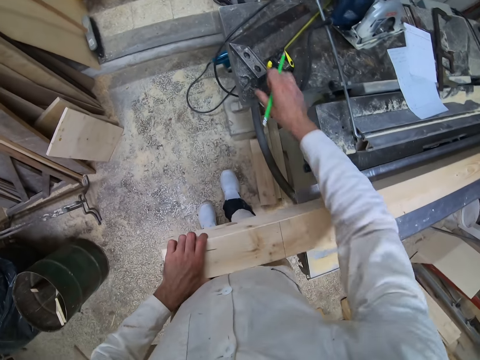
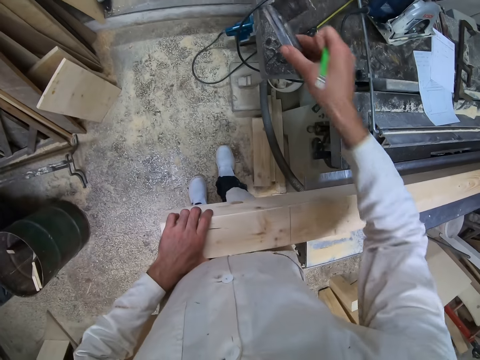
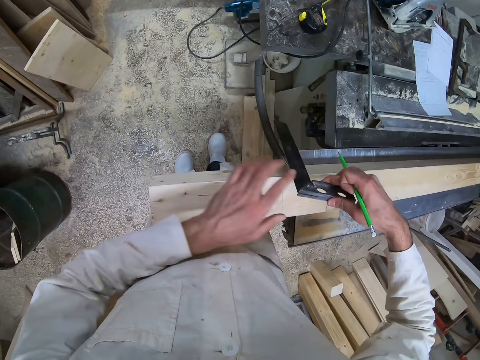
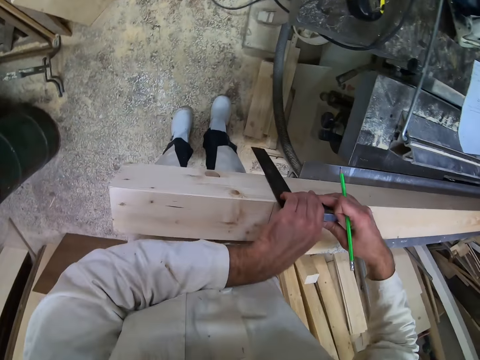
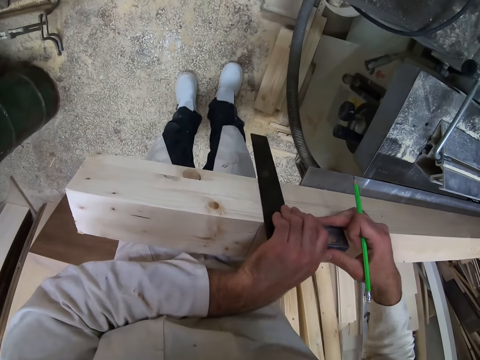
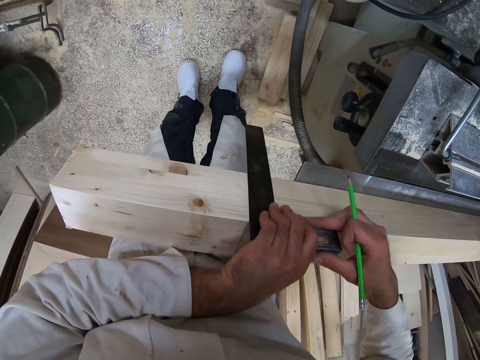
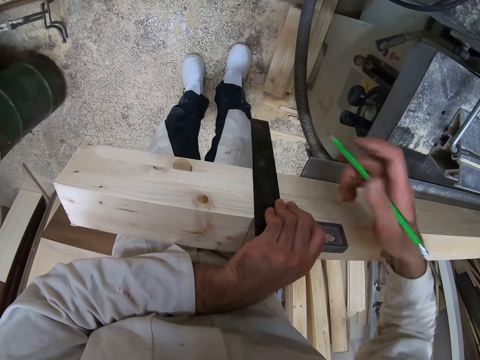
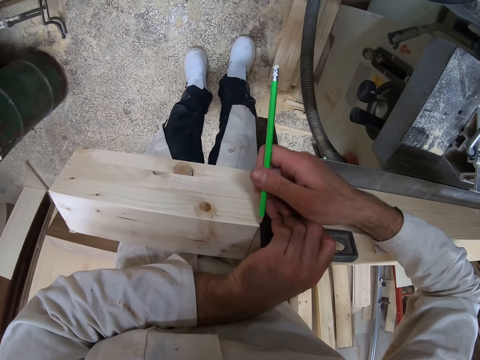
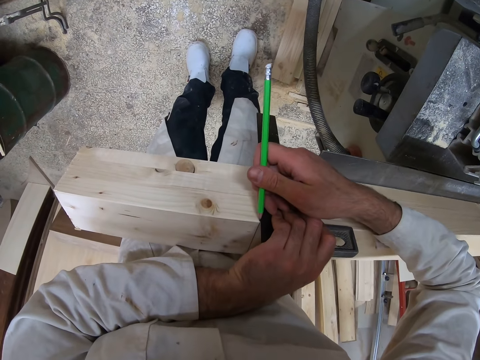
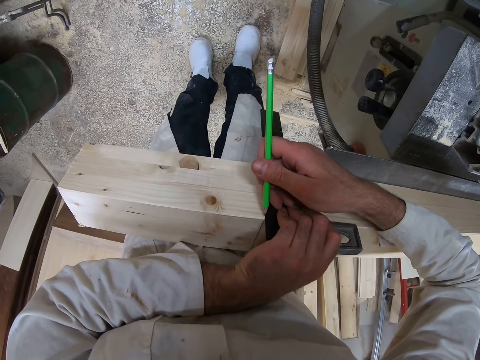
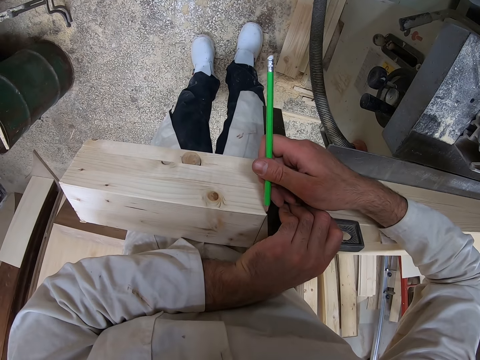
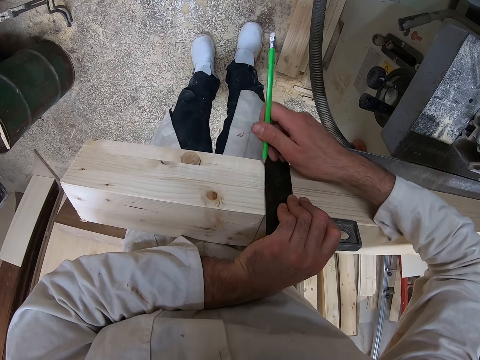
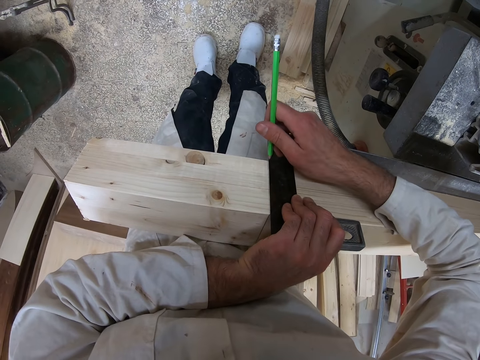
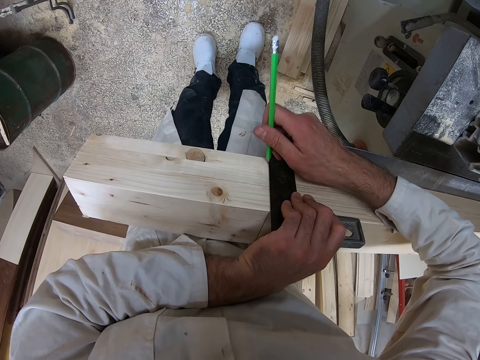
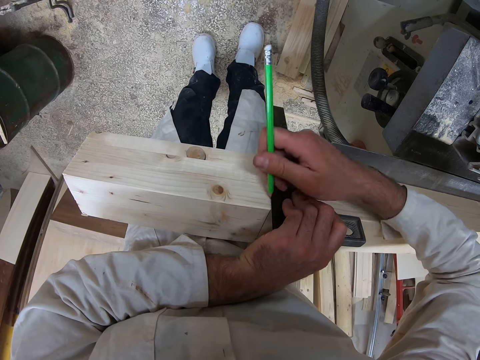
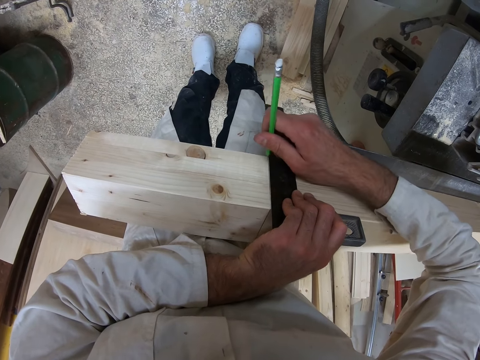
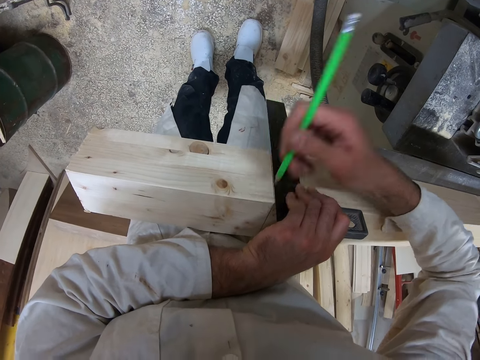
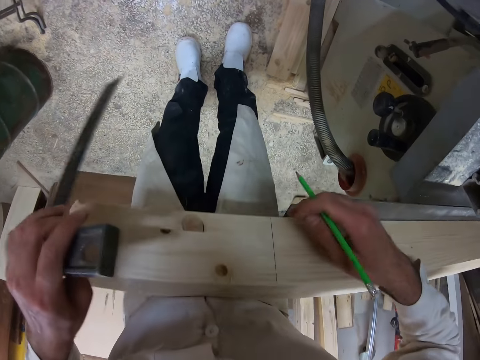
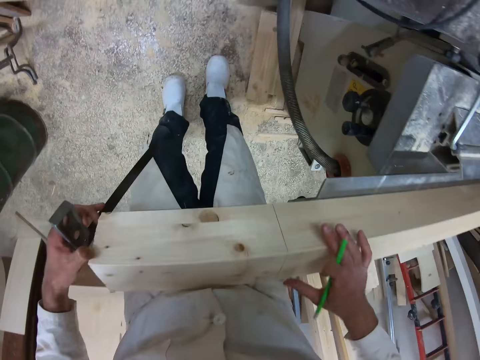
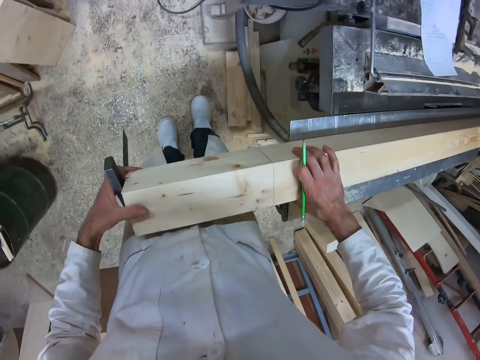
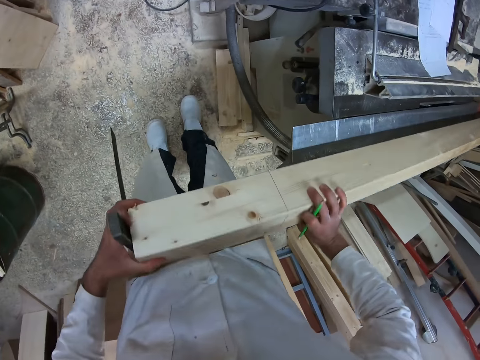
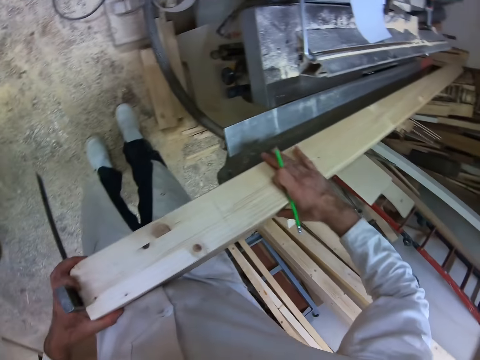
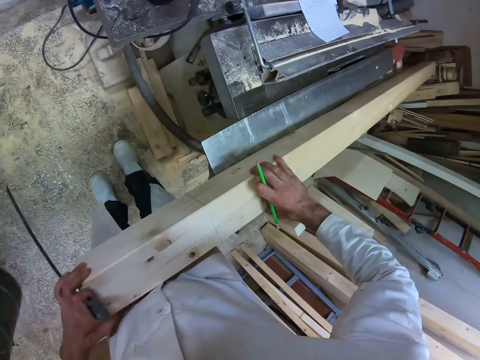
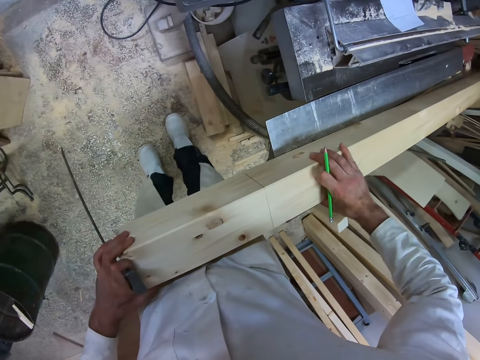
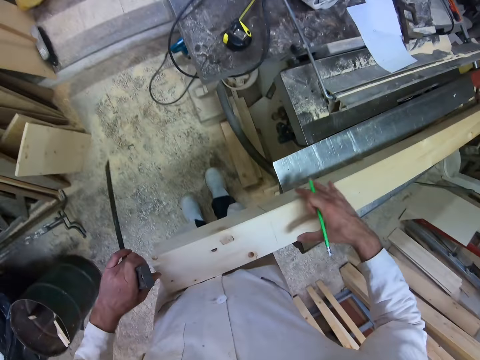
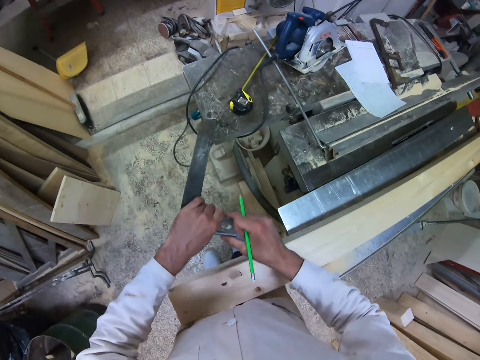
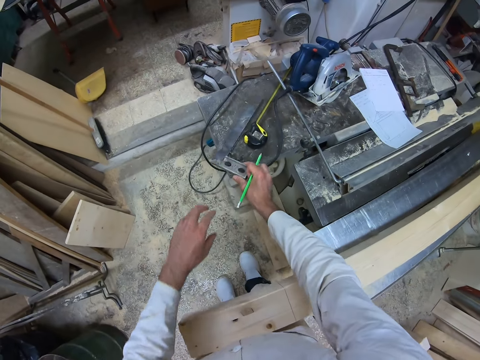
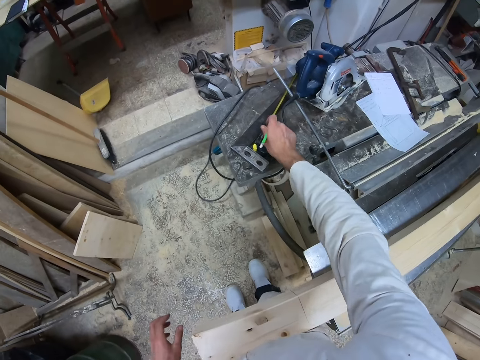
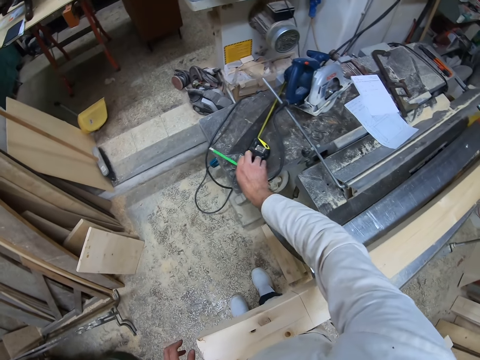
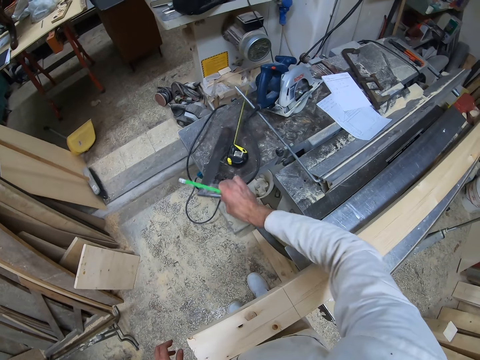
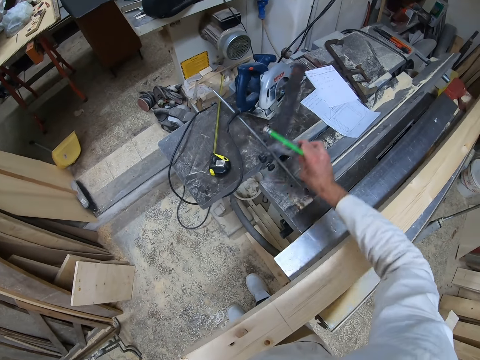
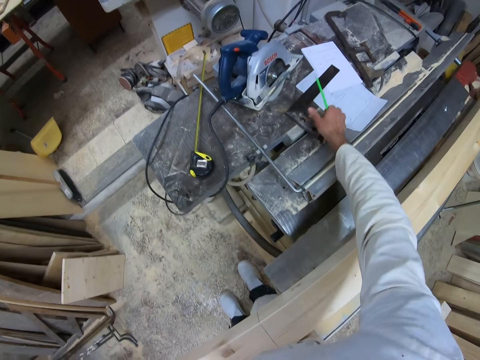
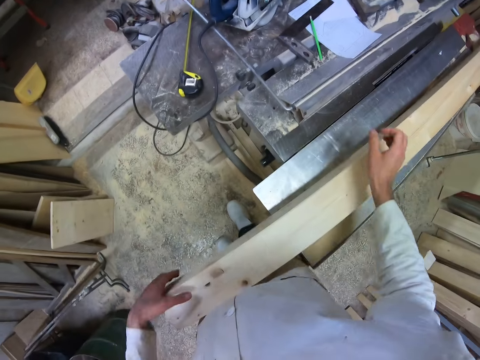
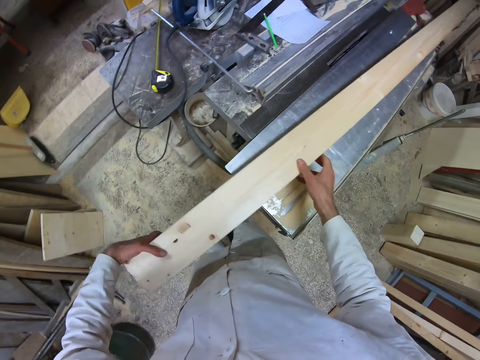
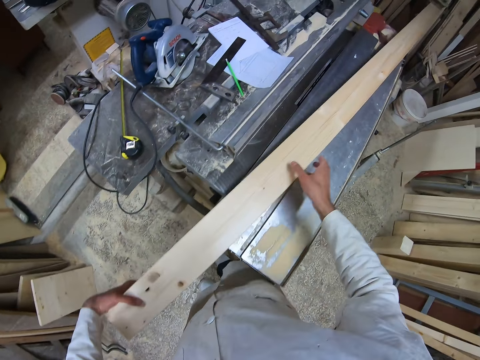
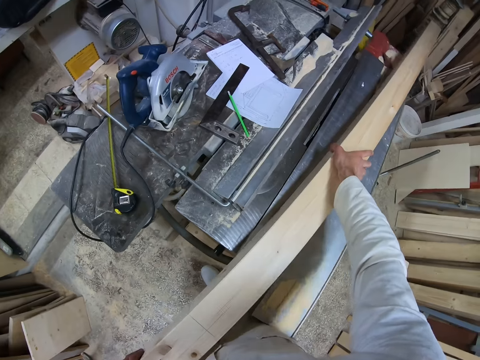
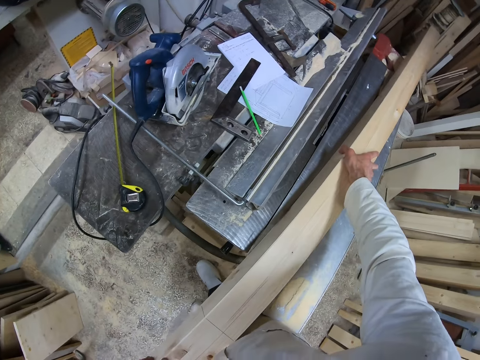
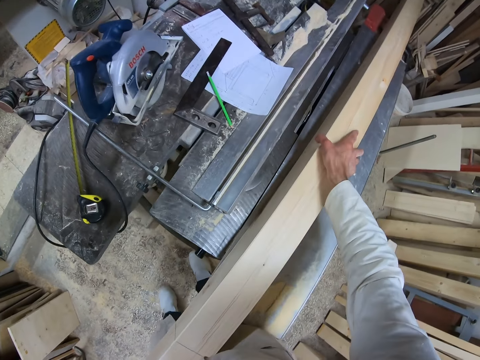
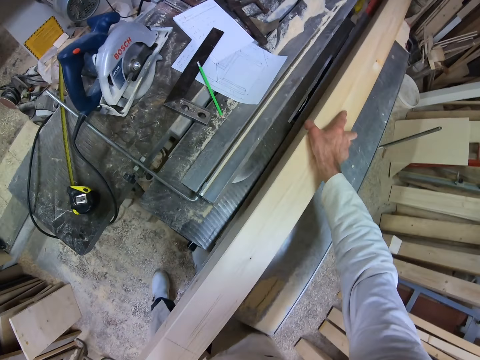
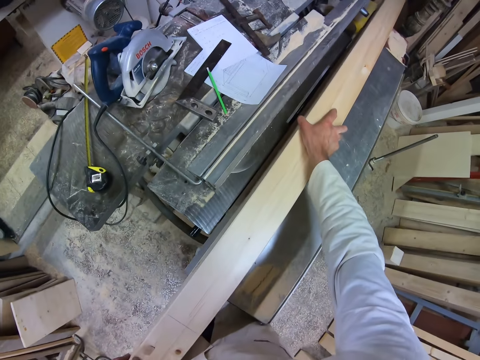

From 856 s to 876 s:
The camera wearer picks the try square from the workshop table with his right hand. He places the square ruler on the side of the wood. He aligns the try square on a side of the piece of wood with both hands. He draws a line on the side of the piece of wood with the pencil in his right hand. He stops marking the wood and removes the square ruler from the wood. He turns the piece of wood with both hands. He passes the try square from his left hand to his right hand. He places the try square on the workshop table with his right hand. He touches the tape rule with his right hand. He picks the try square from the workshop table with his right hand. He places the try square on a paper on the workshop table with his right hand. He drops the pencil in his right hand on the paper on the workshop table. He aligns the piece of wood on the workshop table with both hands. He moves the wood.
